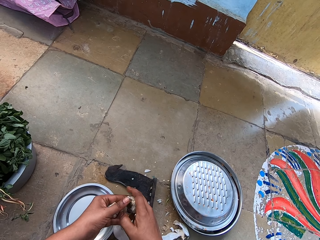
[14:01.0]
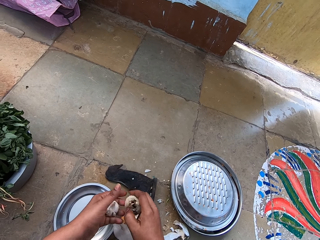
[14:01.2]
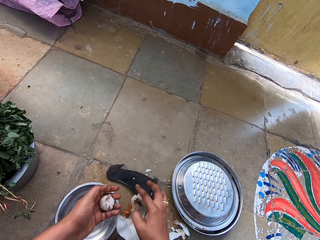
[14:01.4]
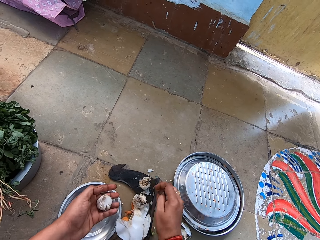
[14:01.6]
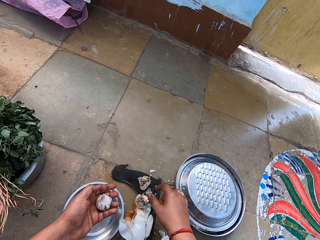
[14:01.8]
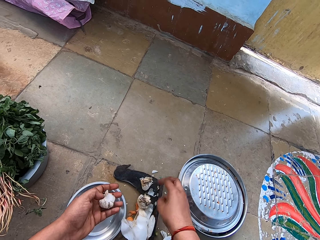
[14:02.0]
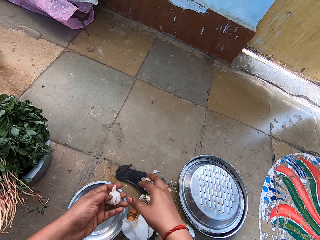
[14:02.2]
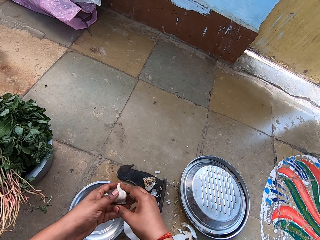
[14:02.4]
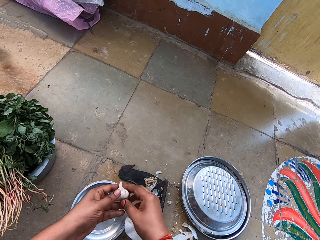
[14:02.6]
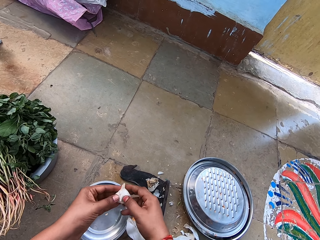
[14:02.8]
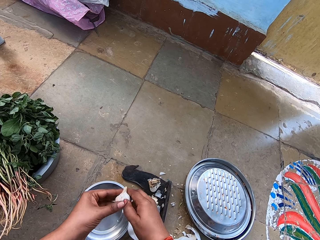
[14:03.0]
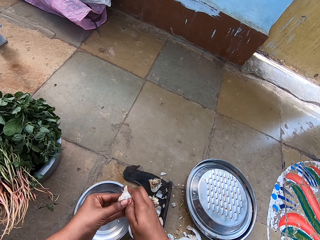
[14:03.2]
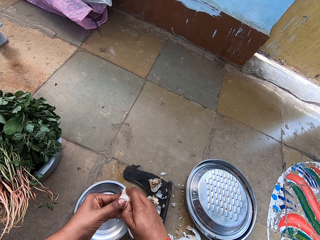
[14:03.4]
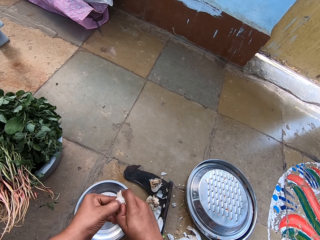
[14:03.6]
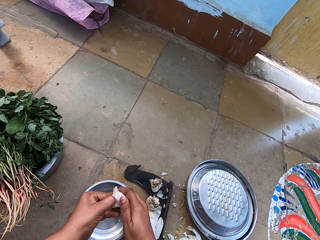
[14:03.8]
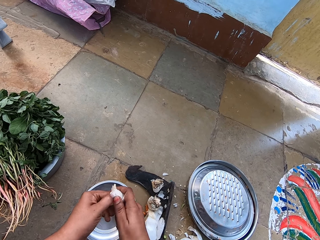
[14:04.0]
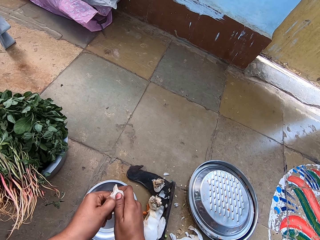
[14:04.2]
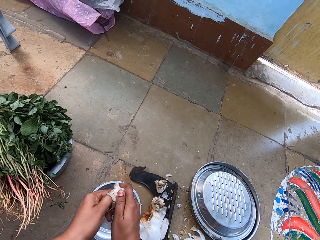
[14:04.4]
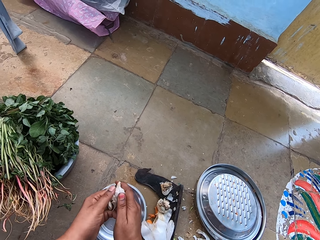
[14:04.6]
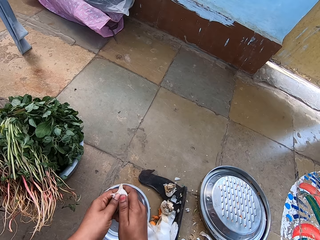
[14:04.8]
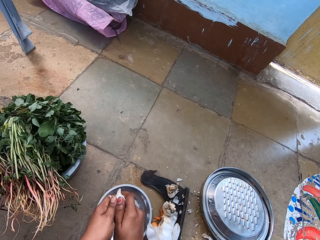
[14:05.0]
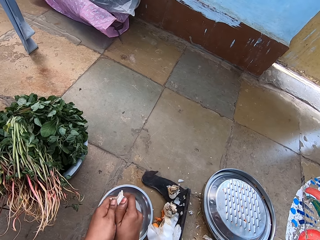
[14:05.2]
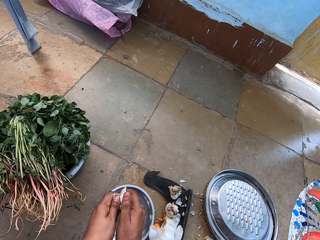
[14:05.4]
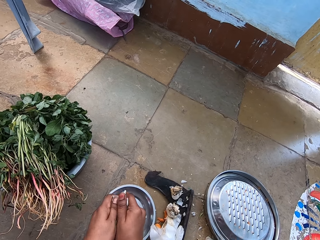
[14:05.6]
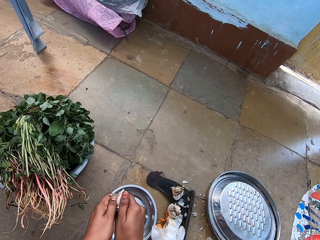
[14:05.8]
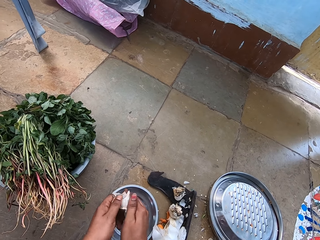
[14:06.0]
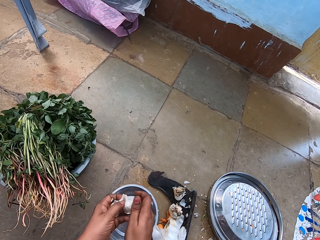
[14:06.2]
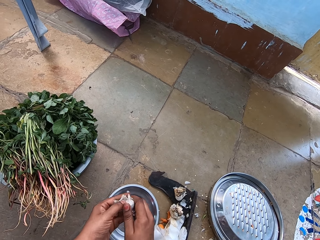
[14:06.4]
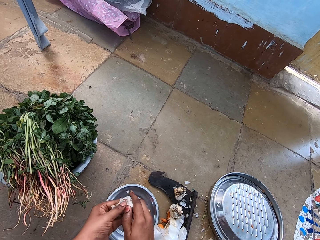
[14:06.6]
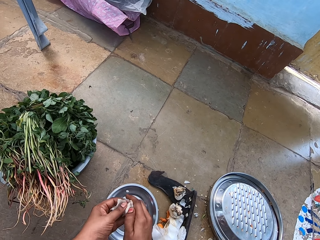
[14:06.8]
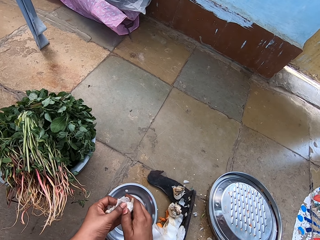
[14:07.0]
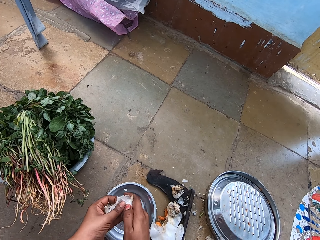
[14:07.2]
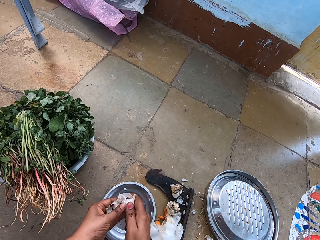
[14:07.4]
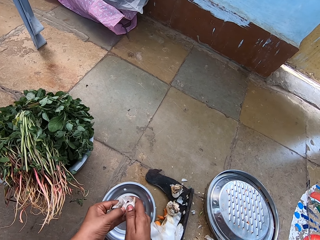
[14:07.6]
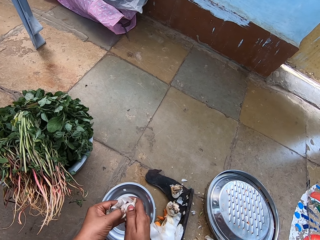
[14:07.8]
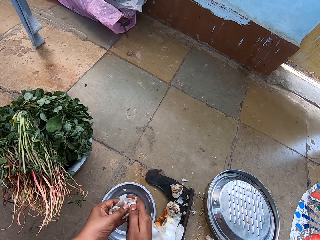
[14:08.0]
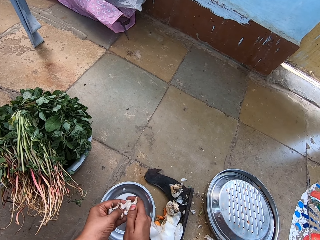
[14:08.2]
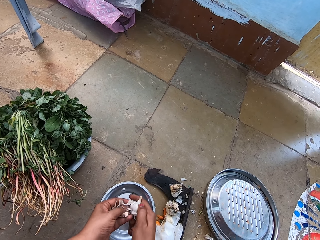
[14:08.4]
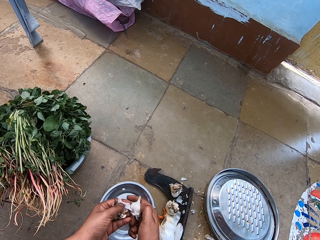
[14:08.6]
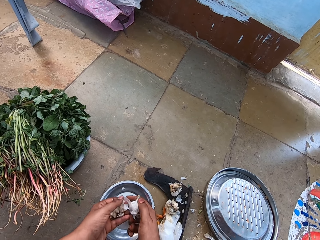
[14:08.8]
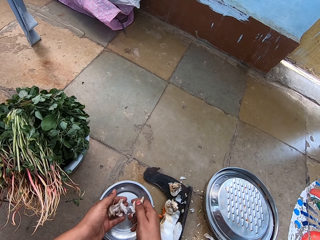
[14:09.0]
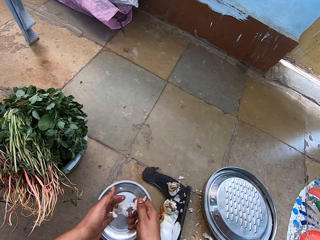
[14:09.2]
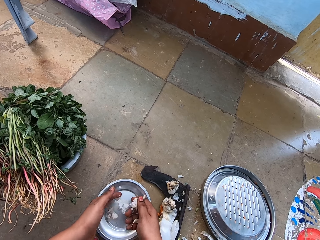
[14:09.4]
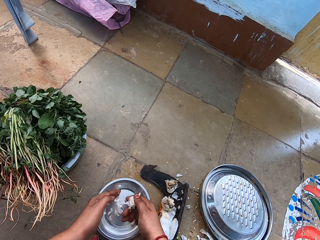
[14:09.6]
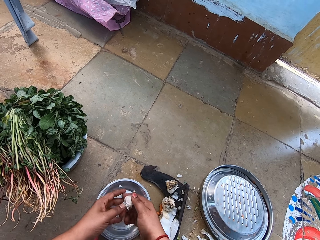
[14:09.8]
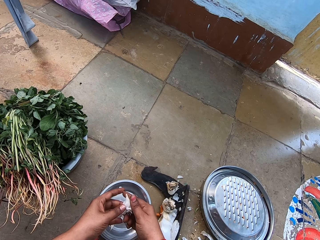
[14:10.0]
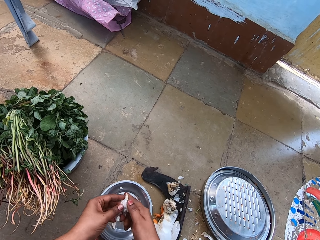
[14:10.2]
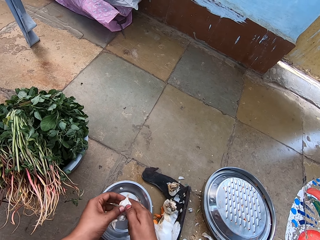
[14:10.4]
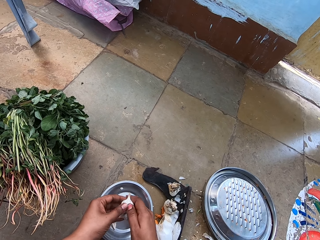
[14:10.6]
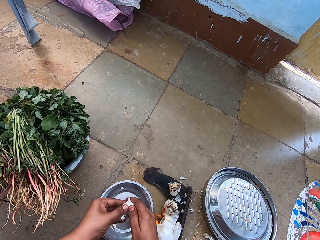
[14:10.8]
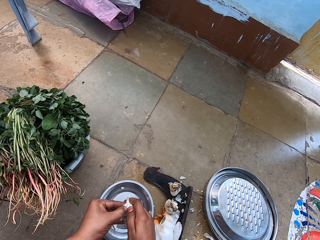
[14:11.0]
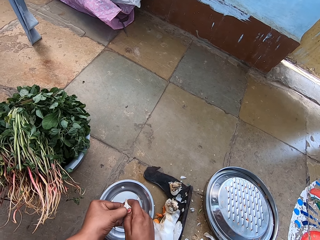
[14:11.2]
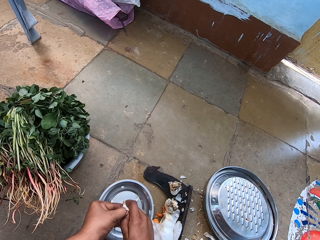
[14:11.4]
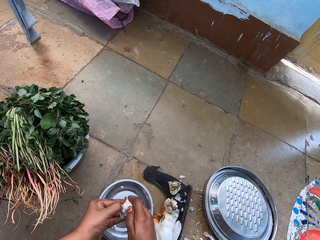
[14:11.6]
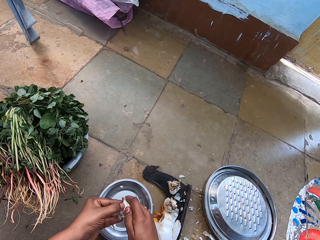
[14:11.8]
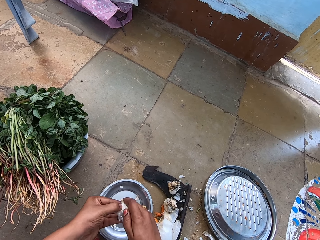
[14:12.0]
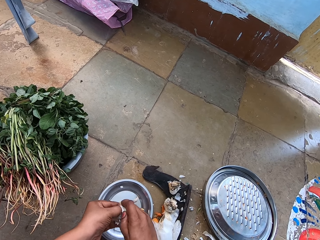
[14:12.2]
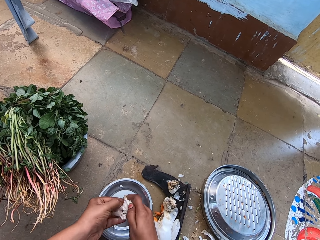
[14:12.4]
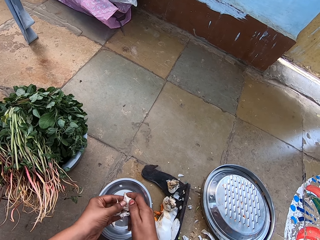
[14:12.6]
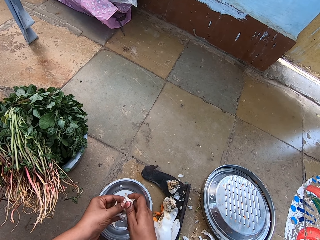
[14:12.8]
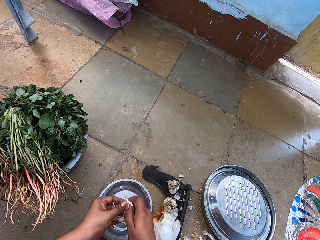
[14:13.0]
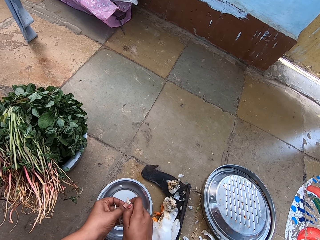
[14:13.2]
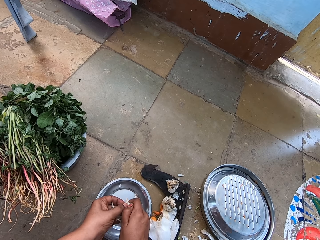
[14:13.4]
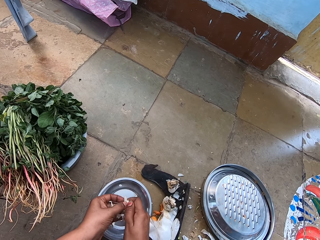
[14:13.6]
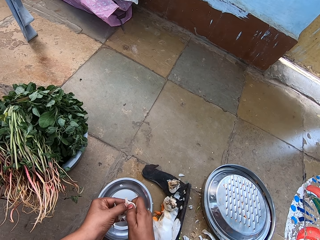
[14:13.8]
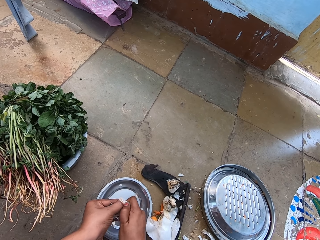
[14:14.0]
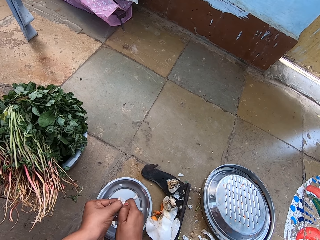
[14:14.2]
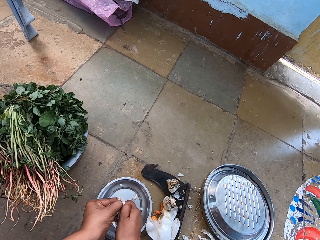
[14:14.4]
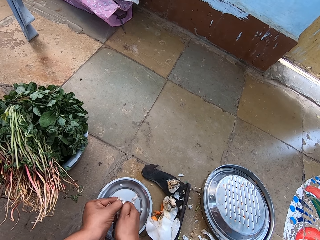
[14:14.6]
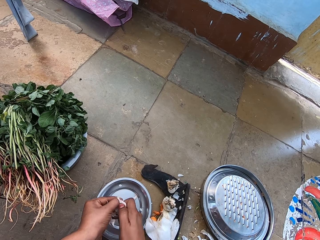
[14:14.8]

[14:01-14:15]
The camera wearer drops garlic pieces on the ground. They separate the garlic into pieces. They peel garlic. They put the pieces of garlic on the plate. They separate the garlic into pieces.

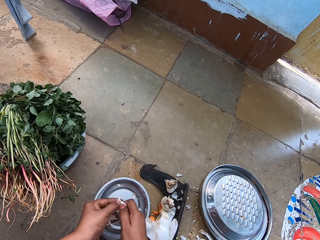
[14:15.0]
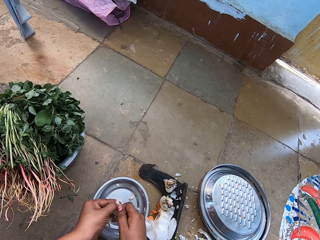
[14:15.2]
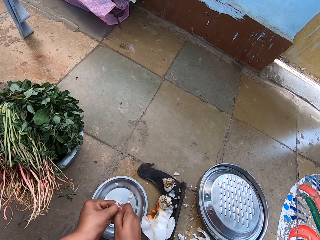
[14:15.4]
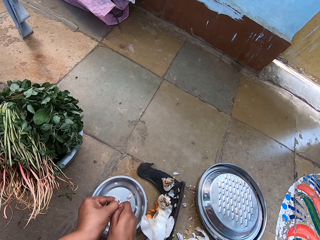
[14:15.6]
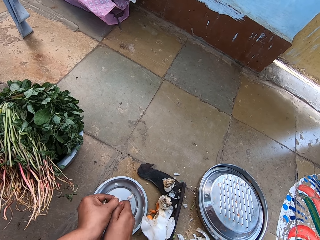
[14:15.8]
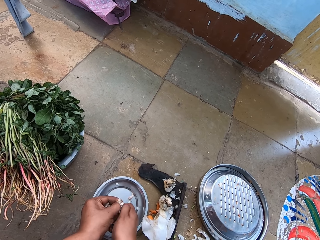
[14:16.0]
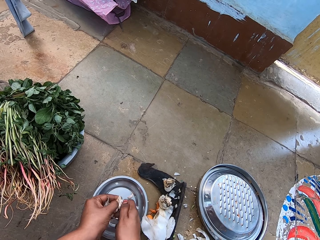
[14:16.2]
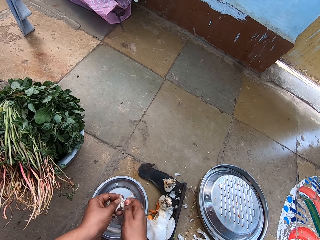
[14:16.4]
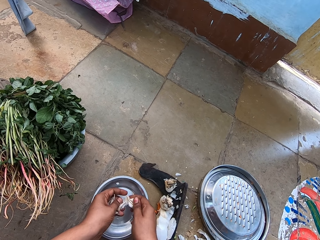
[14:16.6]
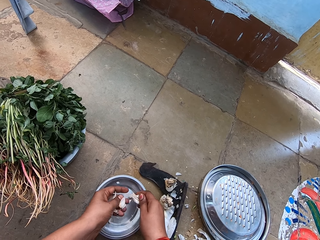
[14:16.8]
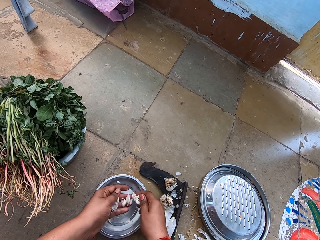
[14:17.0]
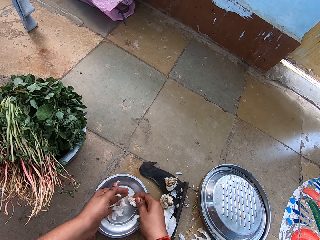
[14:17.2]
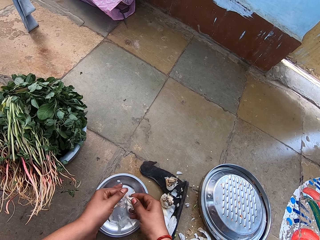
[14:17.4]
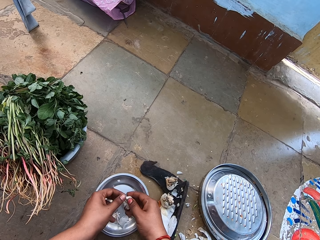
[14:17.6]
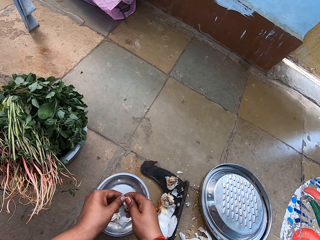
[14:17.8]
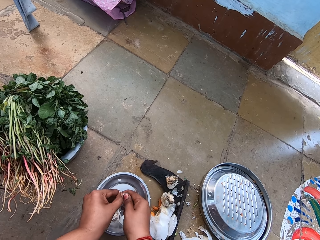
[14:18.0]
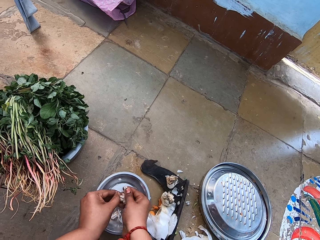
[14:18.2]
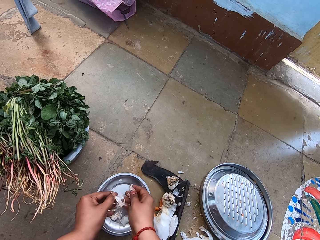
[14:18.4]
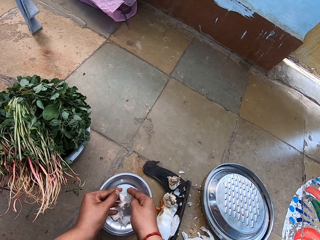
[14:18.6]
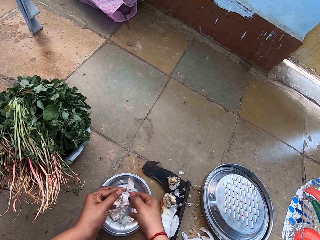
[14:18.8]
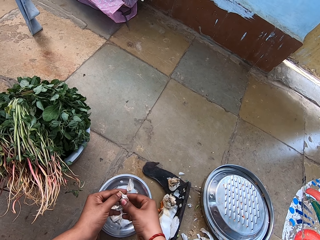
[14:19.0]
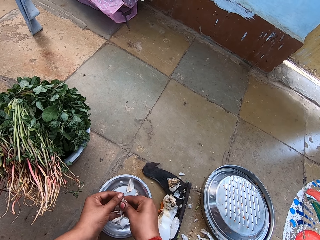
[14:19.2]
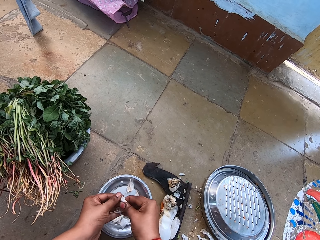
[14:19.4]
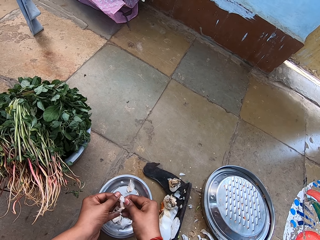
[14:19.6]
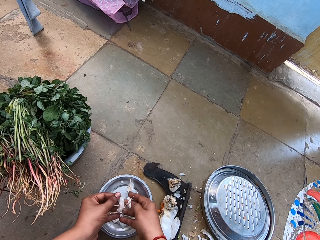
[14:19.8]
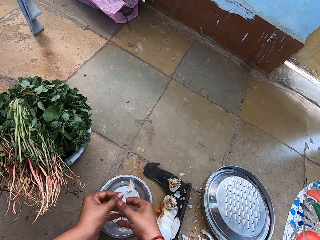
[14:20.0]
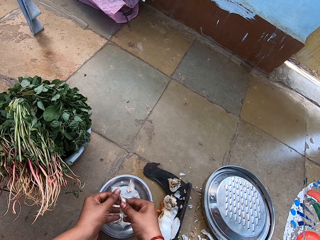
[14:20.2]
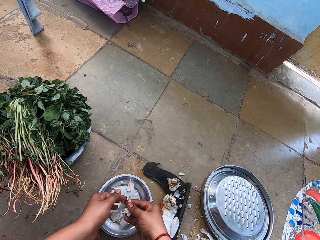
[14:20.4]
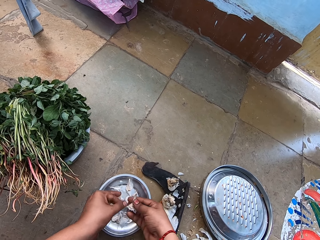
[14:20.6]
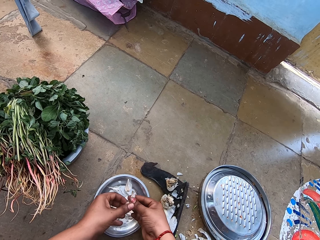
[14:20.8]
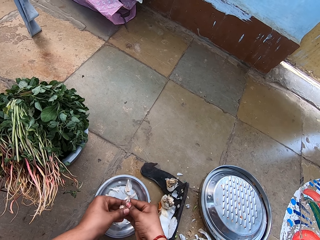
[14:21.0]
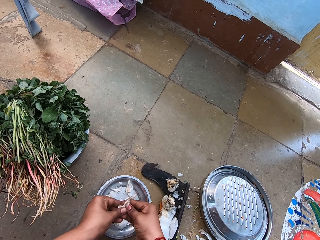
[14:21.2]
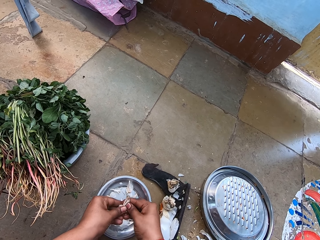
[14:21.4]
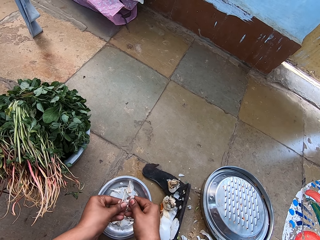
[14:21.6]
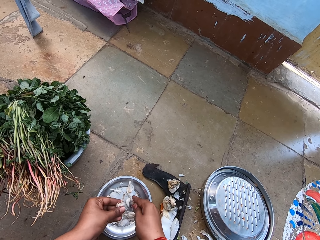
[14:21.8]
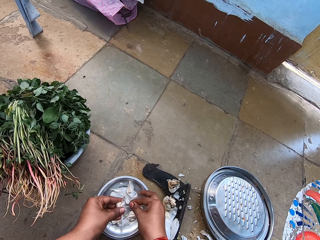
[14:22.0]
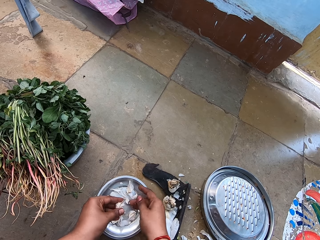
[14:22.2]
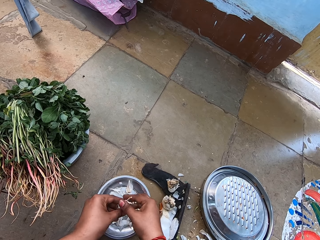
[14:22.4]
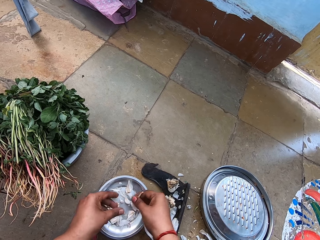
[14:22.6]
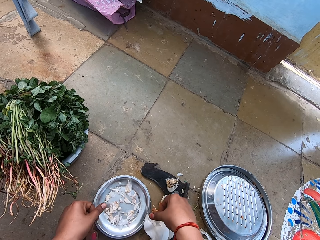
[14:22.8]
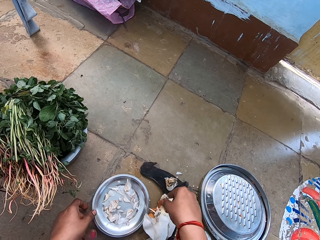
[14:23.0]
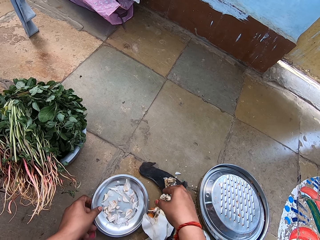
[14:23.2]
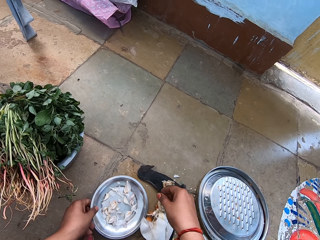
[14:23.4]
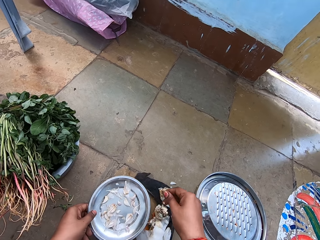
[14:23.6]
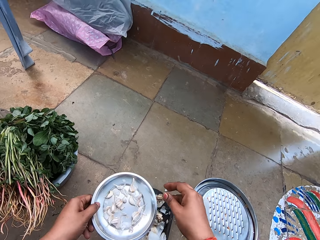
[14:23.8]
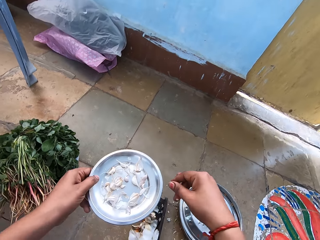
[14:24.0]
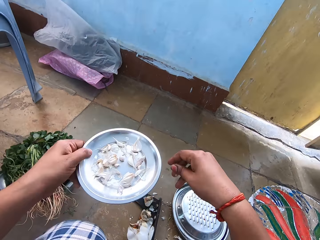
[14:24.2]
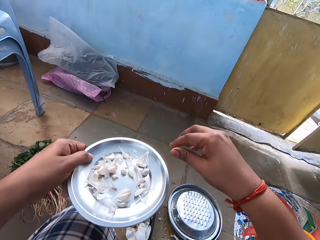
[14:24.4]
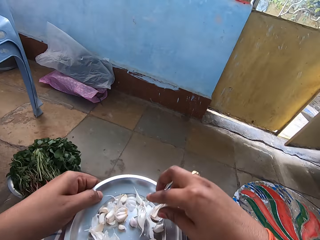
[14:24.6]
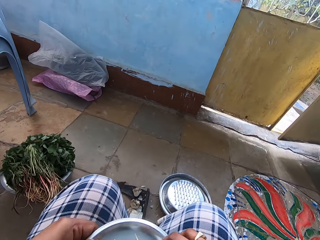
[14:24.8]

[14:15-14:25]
The camera wearer drops garlic peels in the tray. They put the pieces of garlic on the plate. They peel garlic. They separate the garlic into pieces. They put the pieces of garlic on the plate. They separate the garlic into pieces. They drop garlic peels in the tray. They put the pieces of garlic on the plate. They drop the garlic root or cover on the floor. They pick the plate of garlic from the floor.
